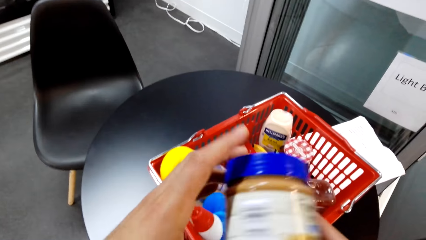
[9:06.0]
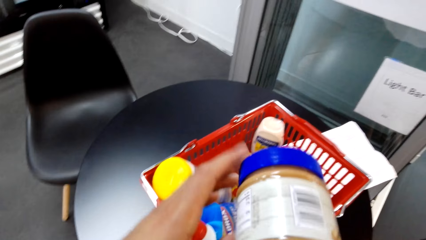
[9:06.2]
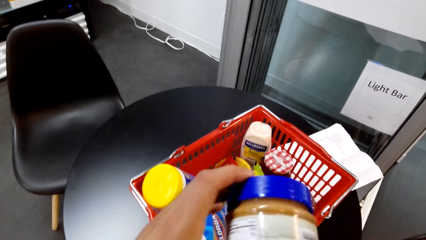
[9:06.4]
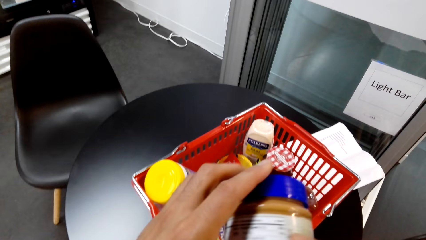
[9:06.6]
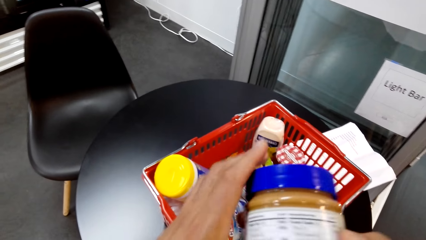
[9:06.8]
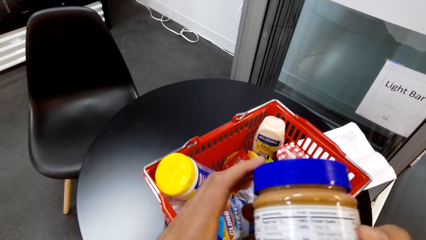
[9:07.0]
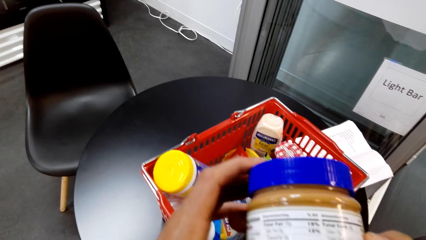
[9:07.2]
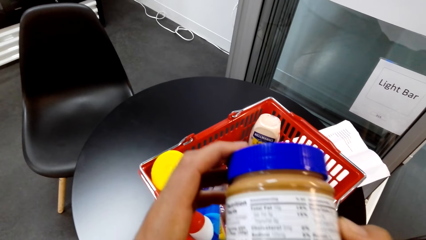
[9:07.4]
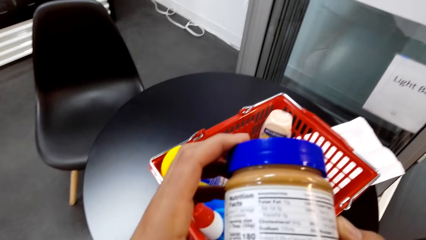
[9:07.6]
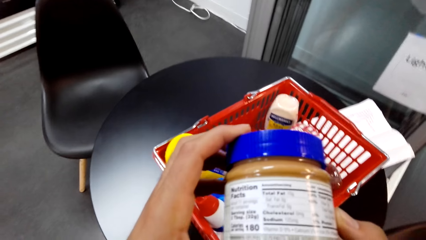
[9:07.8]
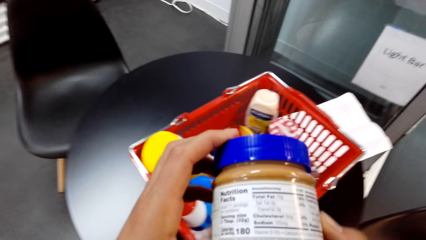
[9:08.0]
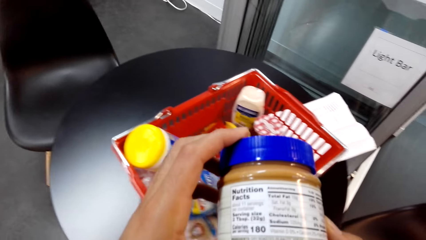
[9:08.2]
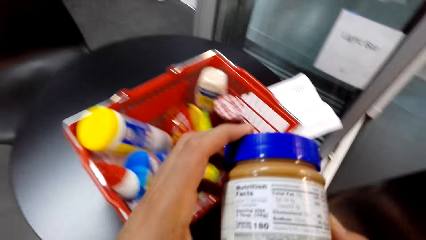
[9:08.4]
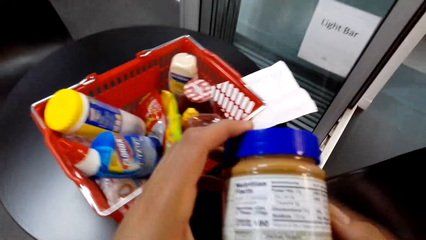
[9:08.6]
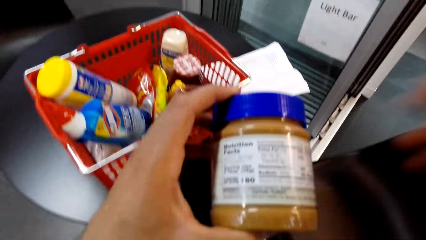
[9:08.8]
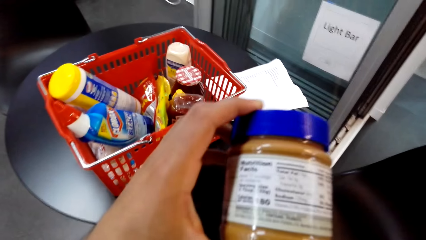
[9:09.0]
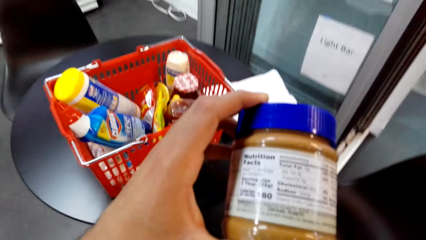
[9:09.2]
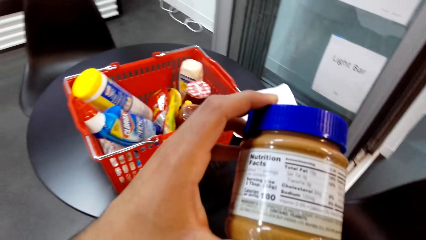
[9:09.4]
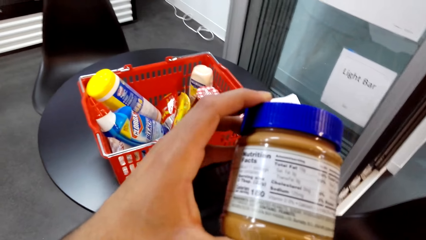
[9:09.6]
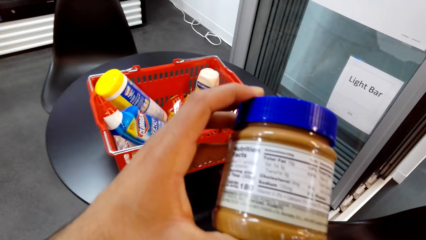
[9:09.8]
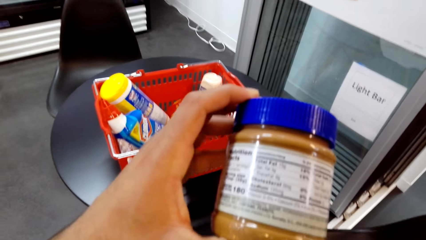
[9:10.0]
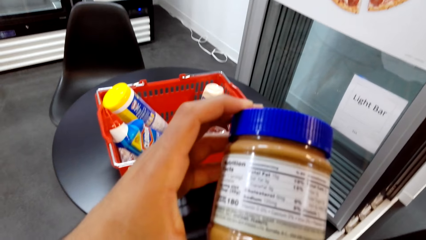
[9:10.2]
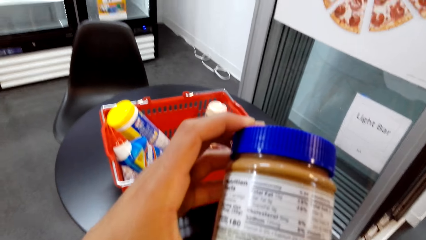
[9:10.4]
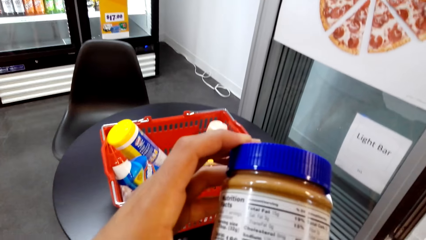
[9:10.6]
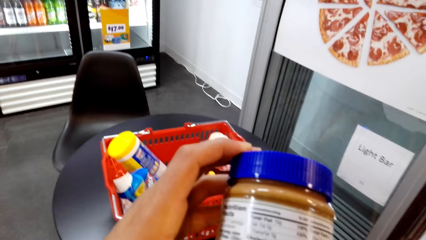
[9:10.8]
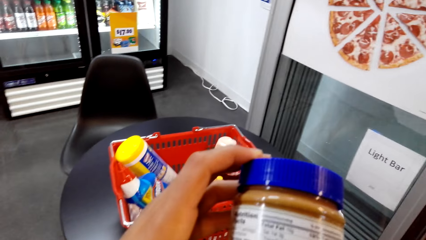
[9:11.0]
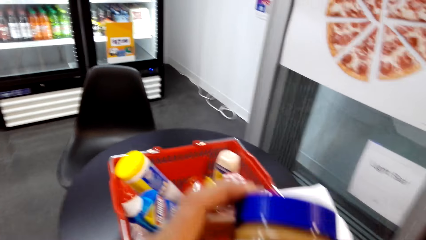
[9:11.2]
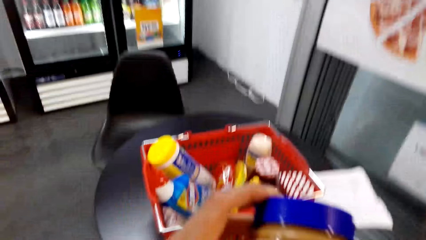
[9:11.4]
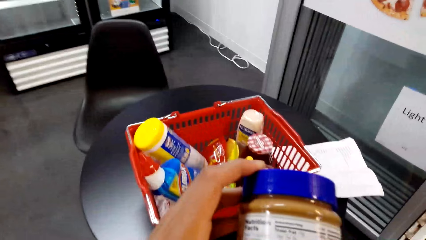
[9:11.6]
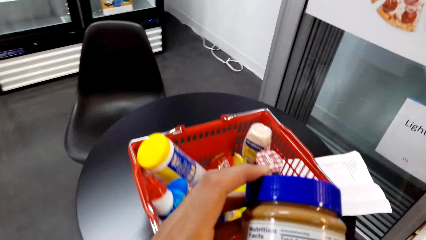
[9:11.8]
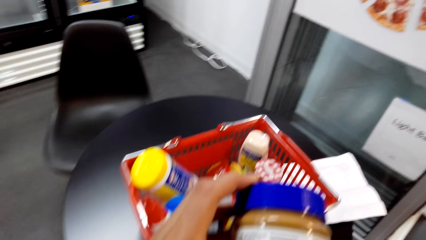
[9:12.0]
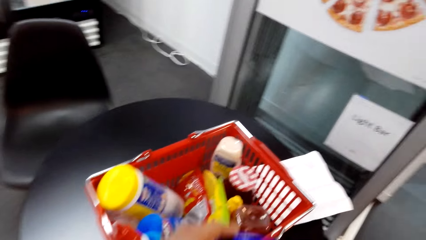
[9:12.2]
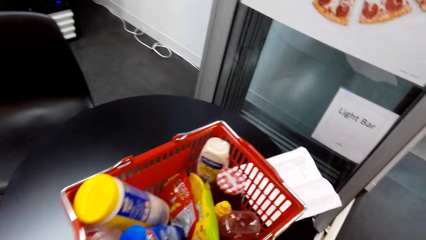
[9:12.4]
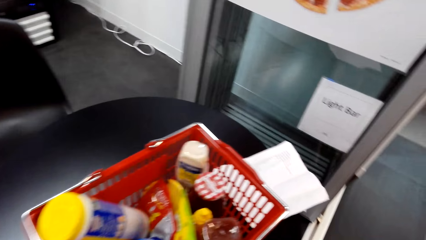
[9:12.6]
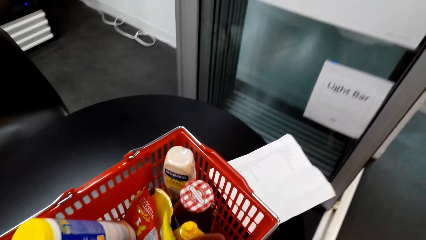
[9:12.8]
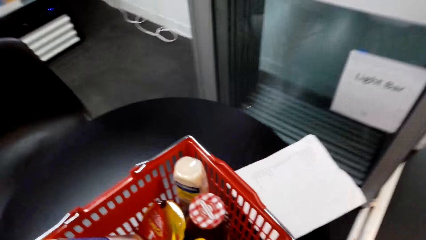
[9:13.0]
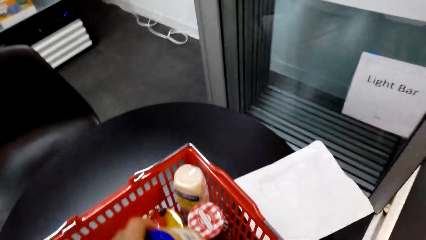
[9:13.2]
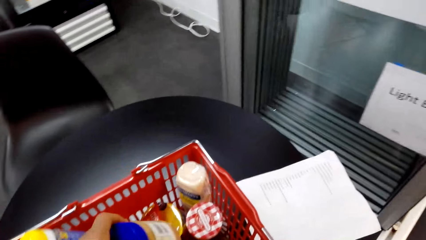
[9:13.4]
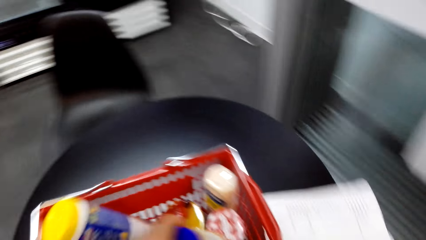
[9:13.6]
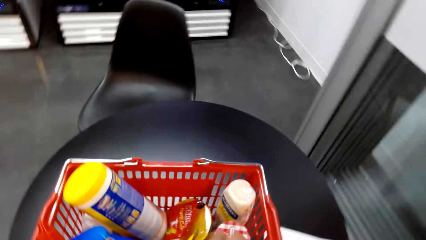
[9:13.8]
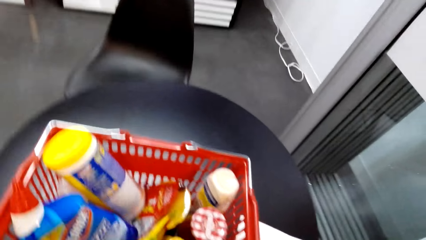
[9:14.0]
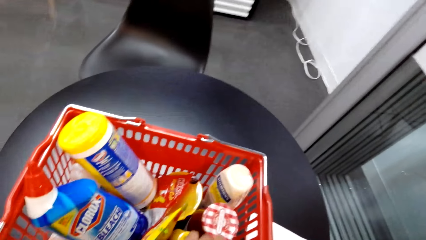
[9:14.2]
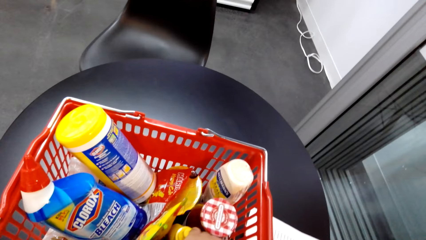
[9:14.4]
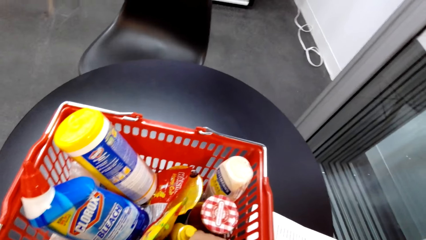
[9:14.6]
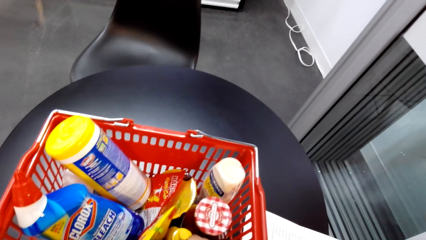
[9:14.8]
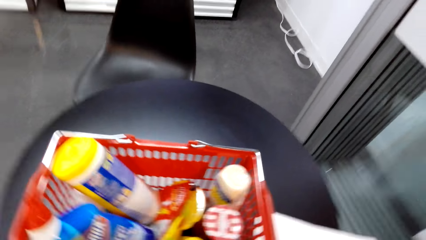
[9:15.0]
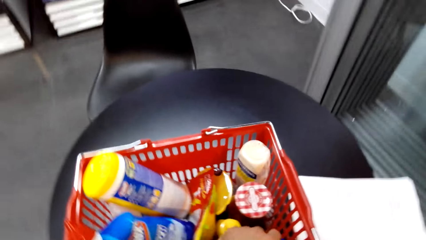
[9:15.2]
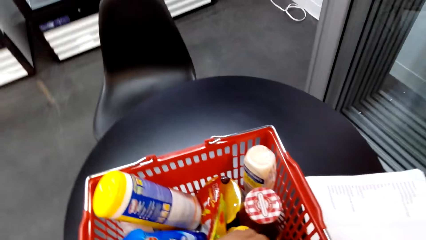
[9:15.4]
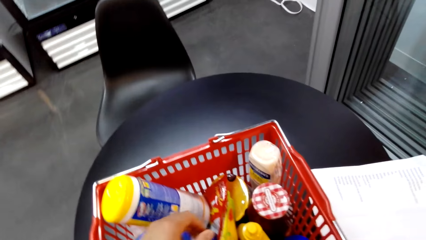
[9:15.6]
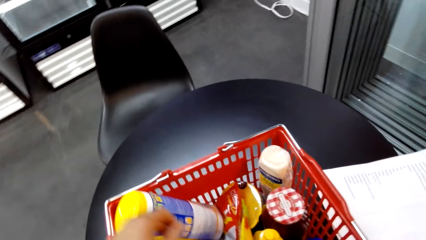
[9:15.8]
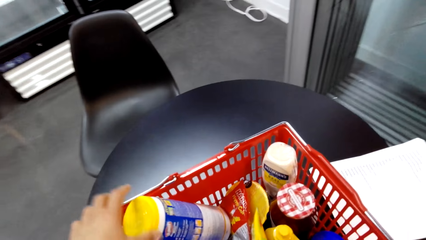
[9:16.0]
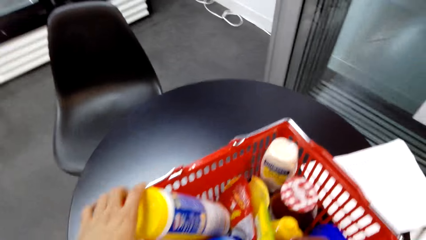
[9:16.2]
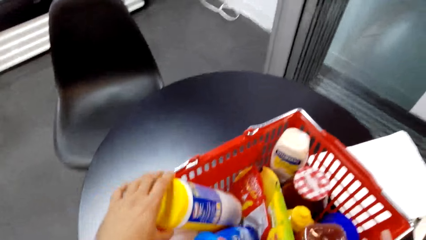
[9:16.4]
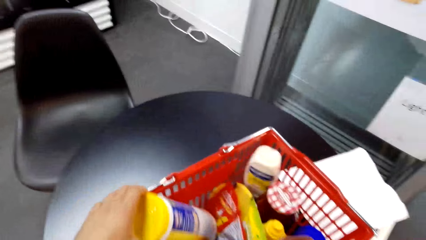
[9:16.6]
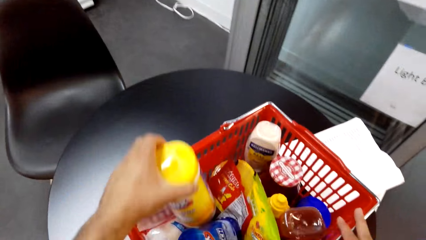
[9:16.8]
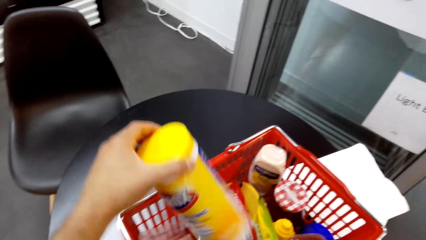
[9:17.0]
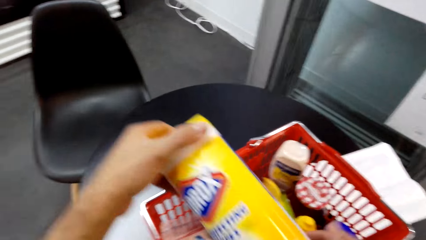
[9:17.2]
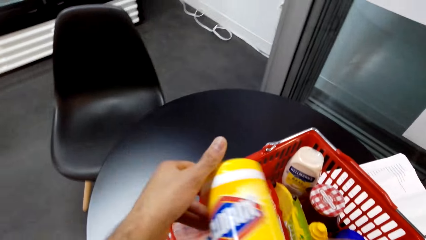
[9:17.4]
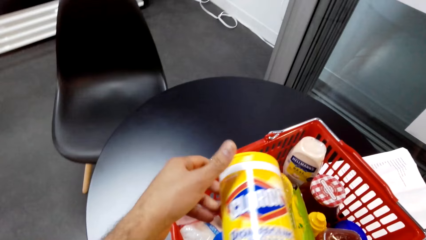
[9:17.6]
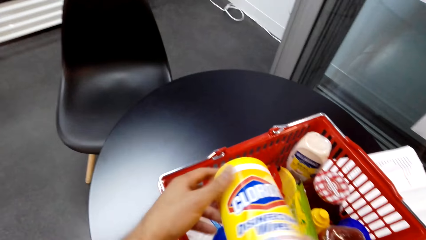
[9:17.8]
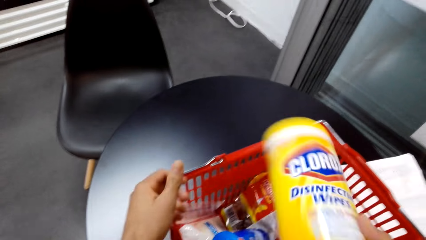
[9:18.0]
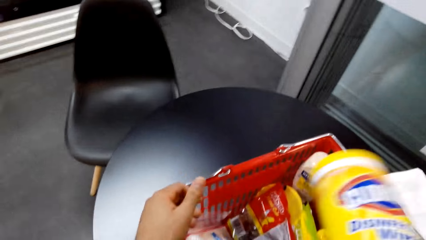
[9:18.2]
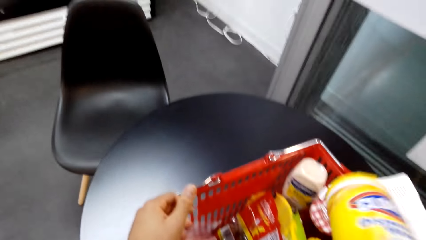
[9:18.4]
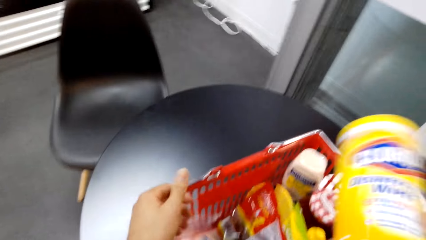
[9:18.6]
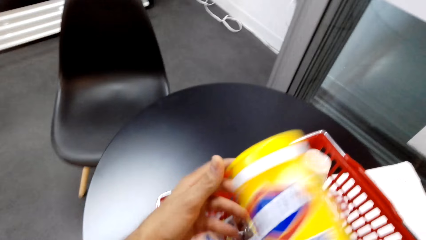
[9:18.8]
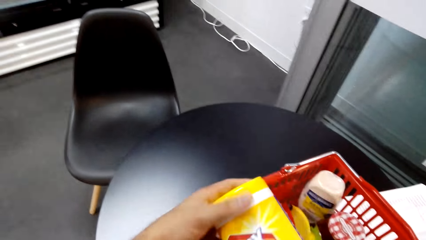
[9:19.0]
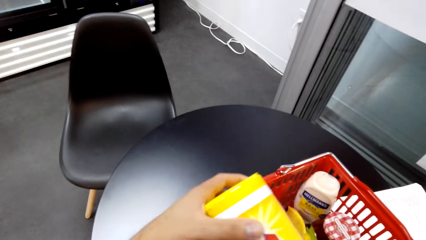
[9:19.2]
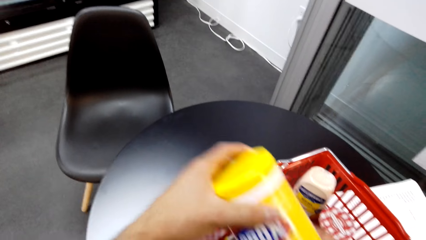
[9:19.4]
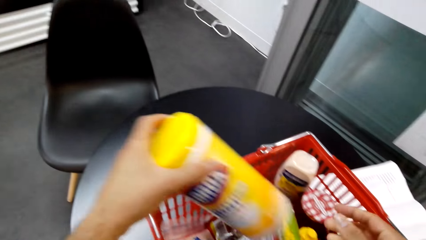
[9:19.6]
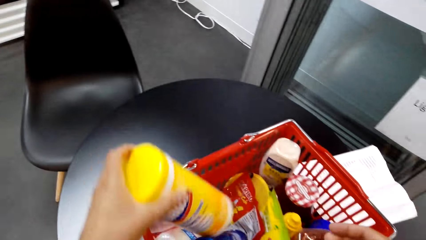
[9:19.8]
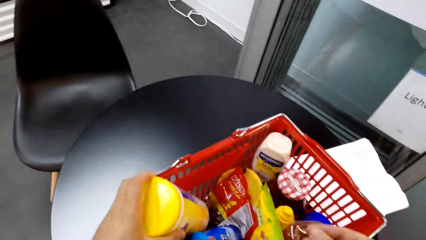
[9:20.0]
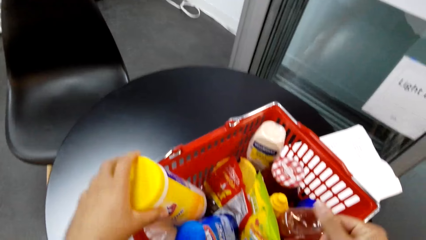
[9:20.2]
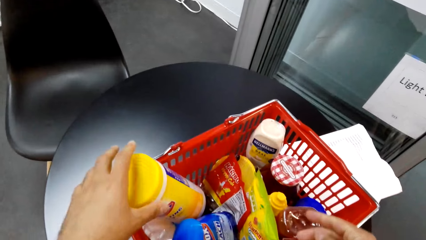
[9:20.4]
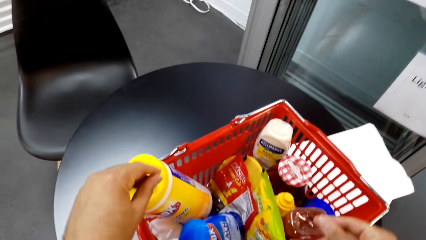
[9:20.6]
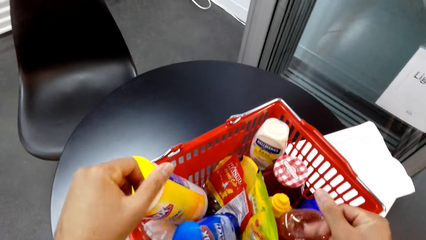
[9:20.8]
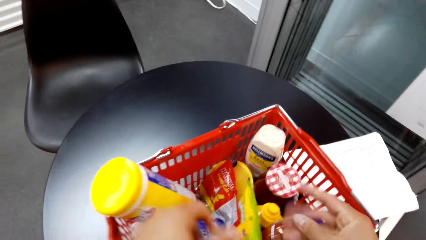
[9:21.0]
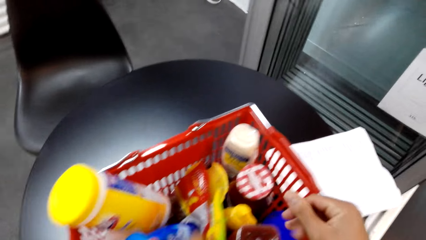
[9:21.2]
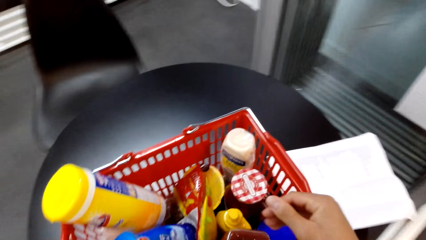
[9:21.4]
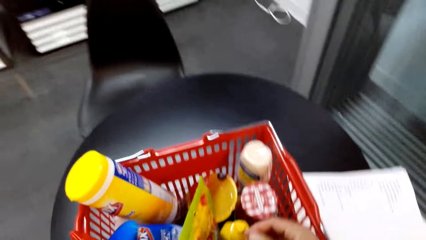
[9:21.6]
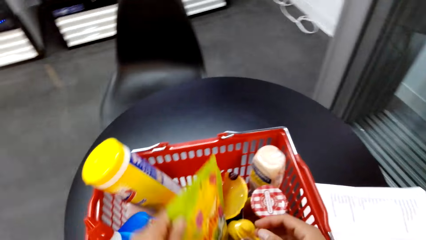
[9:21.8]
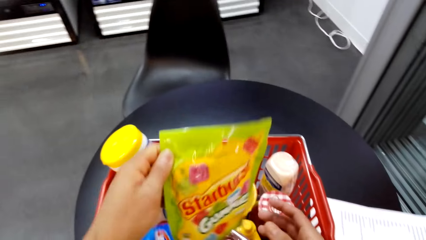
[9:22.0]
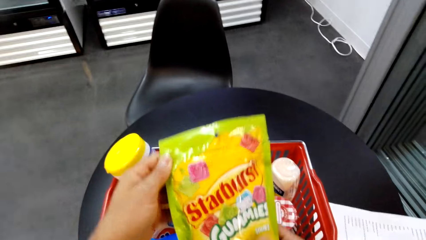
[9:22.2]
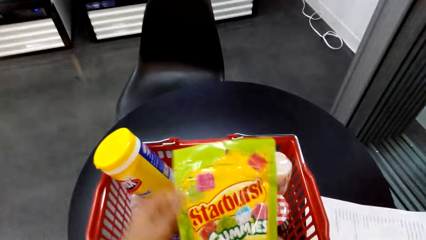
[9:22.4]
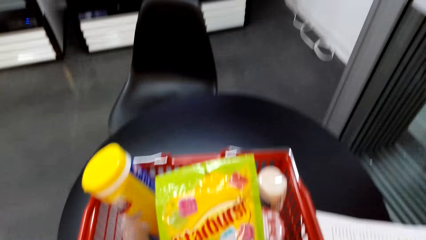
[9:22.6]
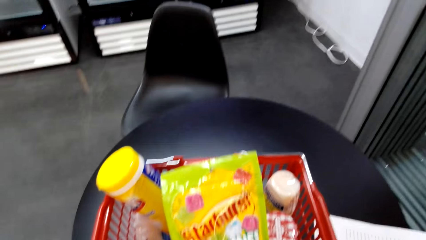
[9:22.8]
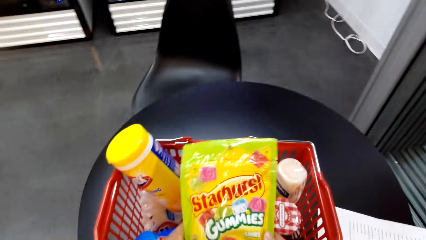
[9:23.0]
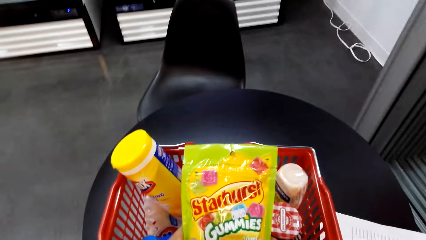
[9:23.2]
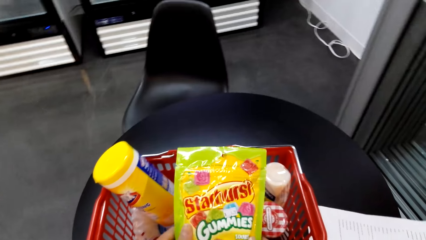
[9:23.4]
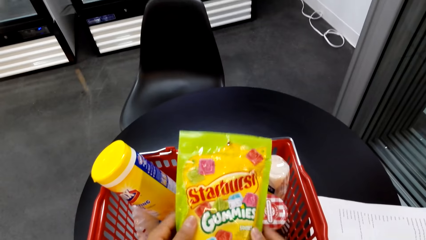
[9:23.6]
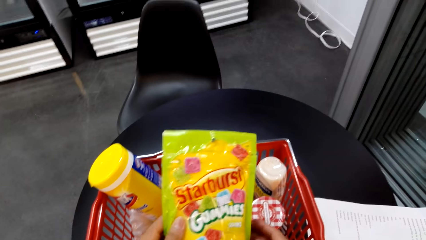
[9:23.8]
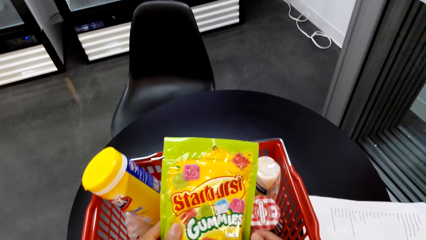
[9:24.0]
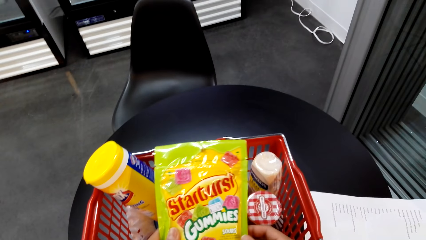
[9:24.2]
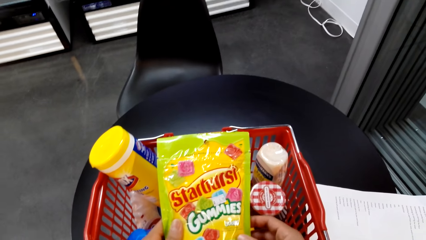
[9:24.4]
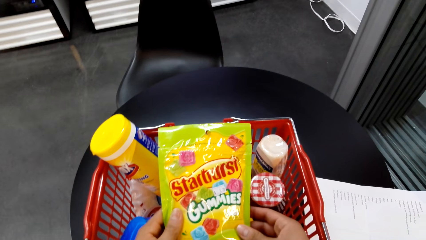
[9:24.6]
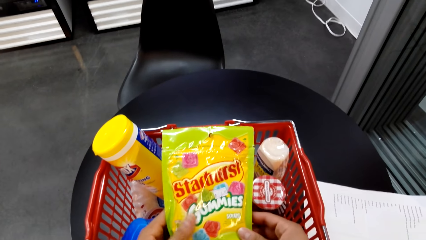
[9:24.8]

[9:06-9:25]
The camera wearer looks at a plastic jar. They pick an item from the basket. They shake the plastic jar. They put the plastic jar in the shopping basket. They take a chewing gum packet from the basket. They look at the chewing gum packet.
